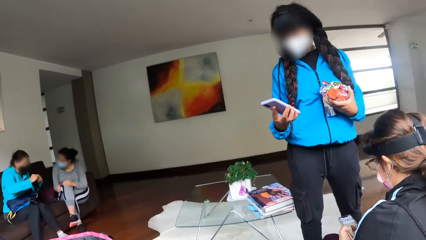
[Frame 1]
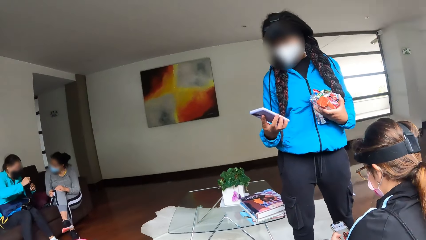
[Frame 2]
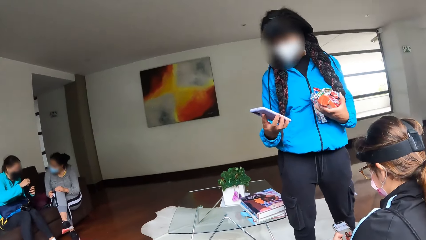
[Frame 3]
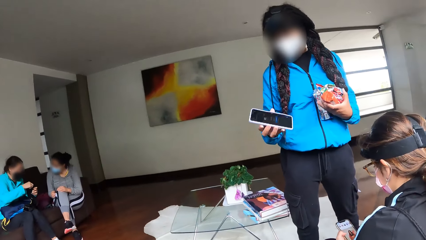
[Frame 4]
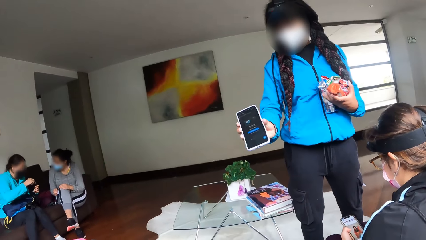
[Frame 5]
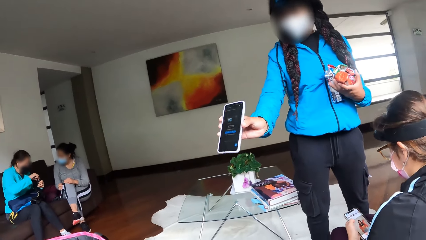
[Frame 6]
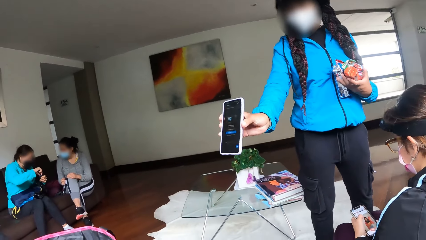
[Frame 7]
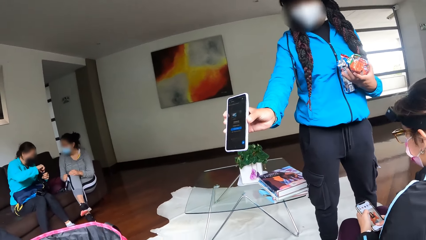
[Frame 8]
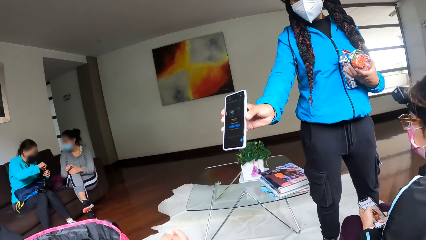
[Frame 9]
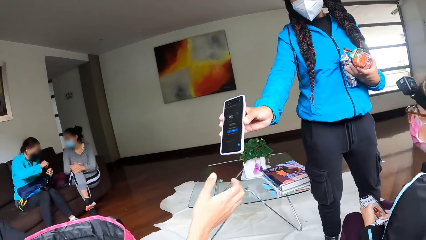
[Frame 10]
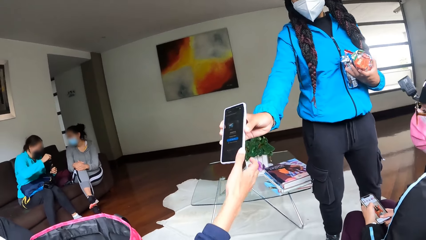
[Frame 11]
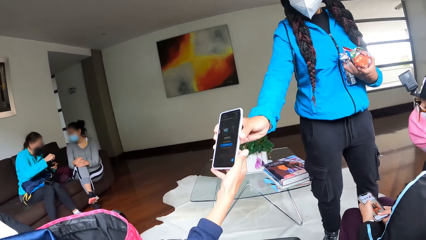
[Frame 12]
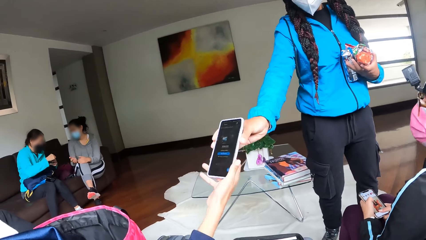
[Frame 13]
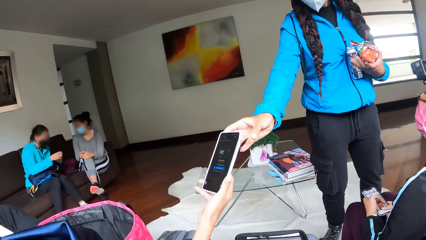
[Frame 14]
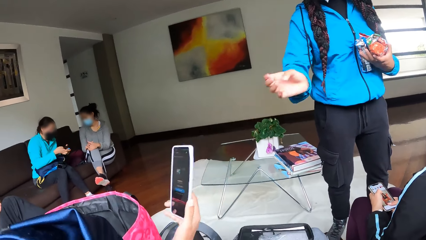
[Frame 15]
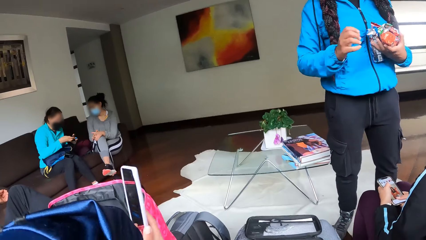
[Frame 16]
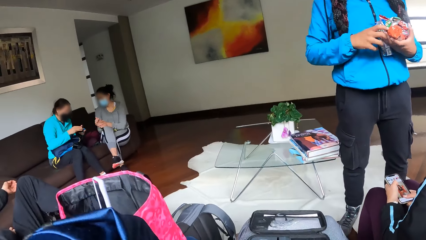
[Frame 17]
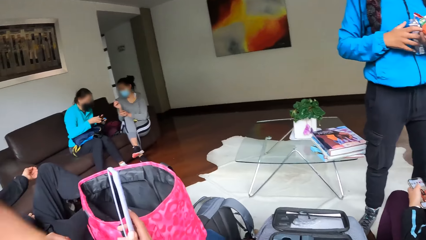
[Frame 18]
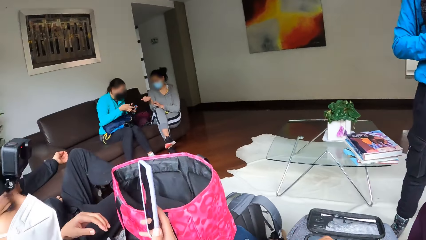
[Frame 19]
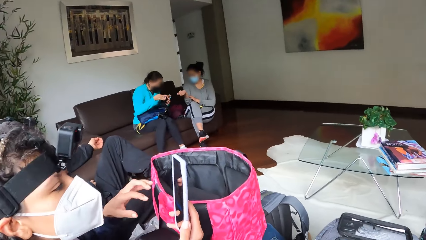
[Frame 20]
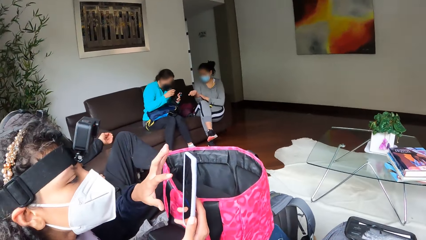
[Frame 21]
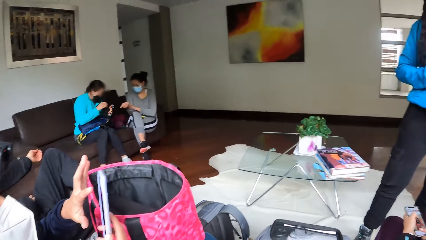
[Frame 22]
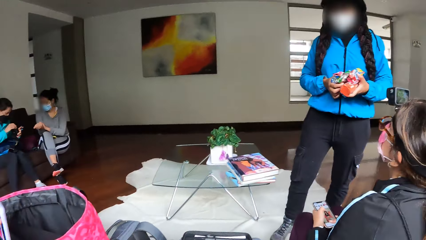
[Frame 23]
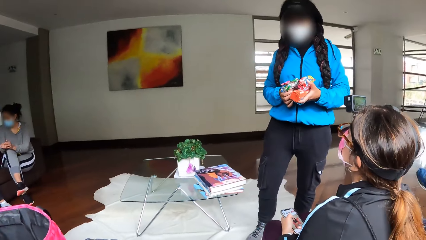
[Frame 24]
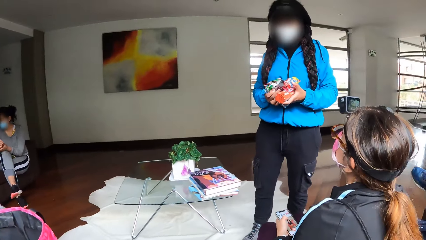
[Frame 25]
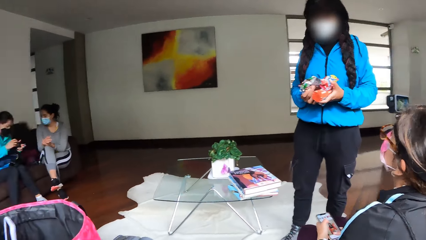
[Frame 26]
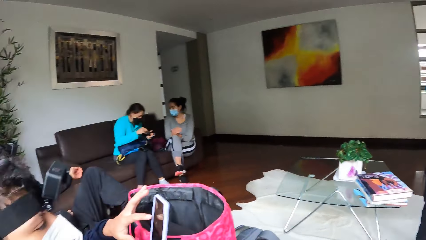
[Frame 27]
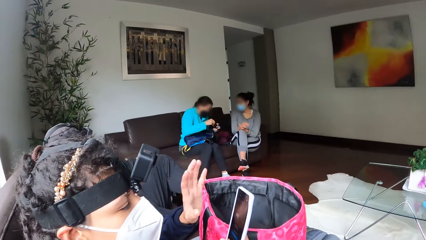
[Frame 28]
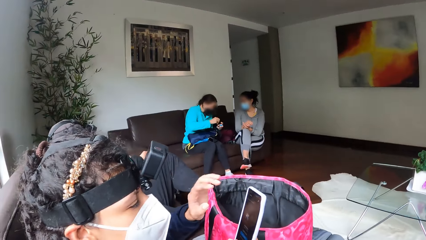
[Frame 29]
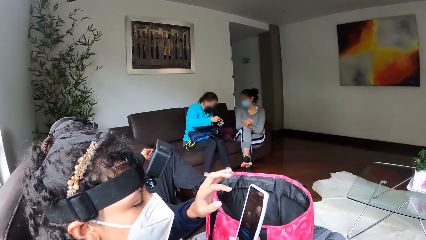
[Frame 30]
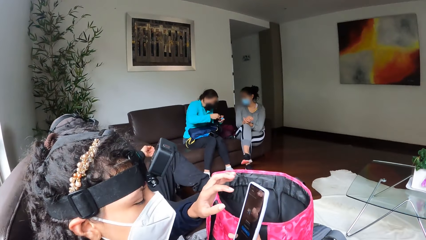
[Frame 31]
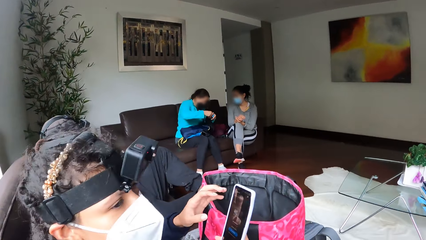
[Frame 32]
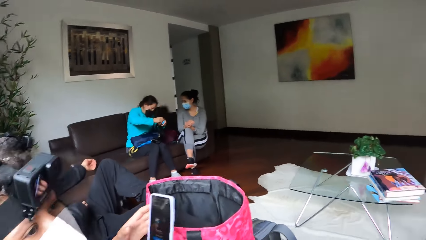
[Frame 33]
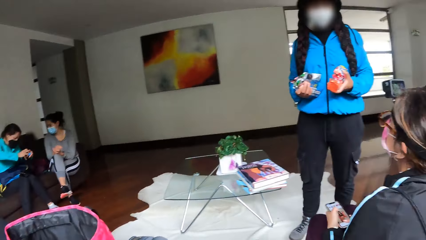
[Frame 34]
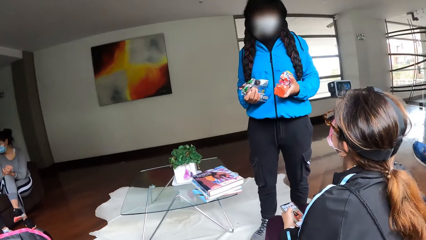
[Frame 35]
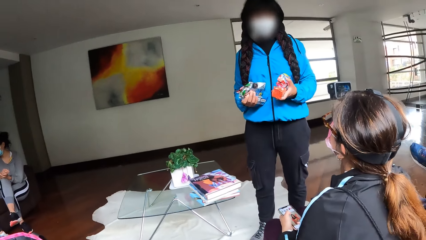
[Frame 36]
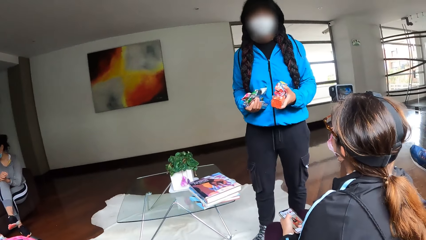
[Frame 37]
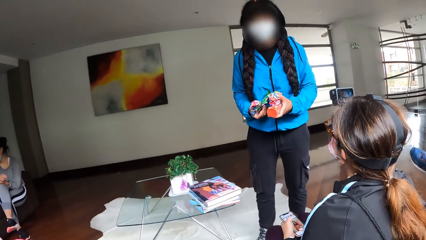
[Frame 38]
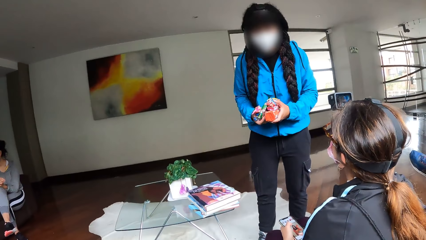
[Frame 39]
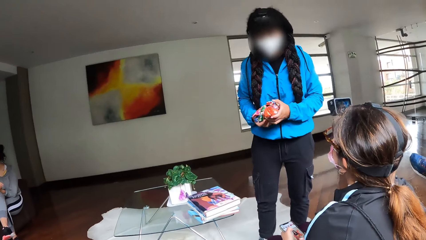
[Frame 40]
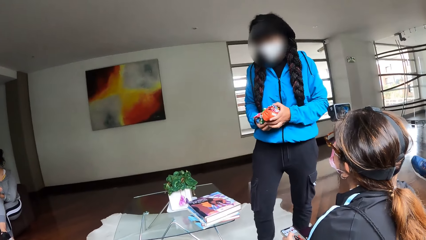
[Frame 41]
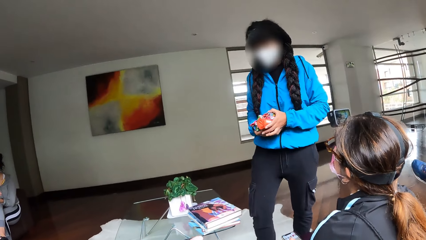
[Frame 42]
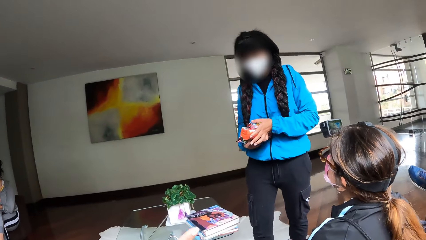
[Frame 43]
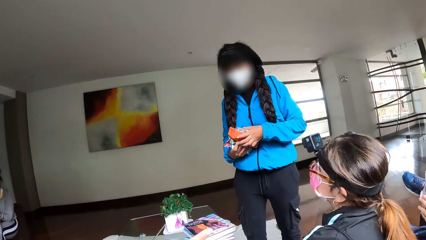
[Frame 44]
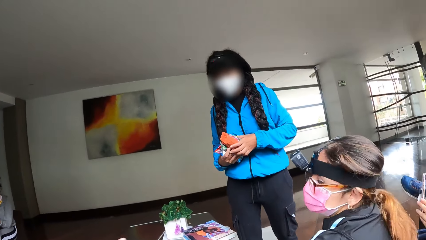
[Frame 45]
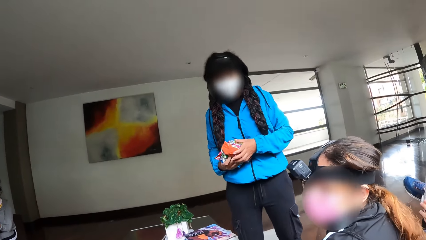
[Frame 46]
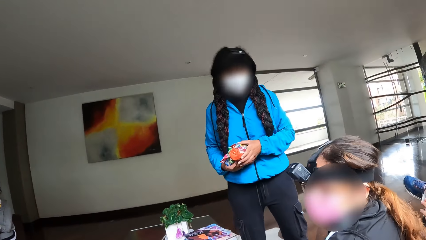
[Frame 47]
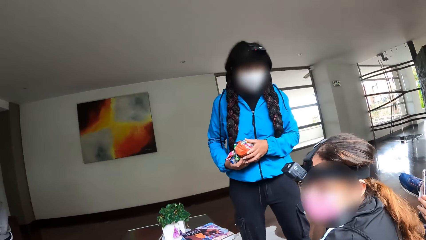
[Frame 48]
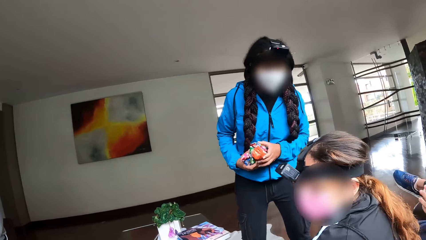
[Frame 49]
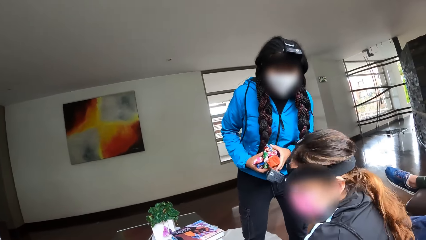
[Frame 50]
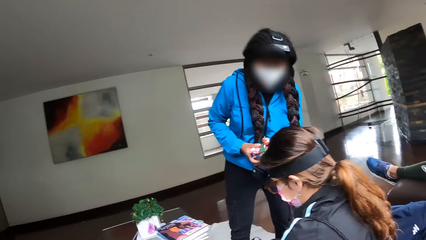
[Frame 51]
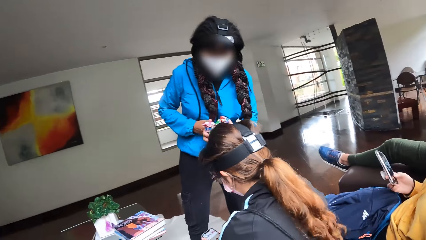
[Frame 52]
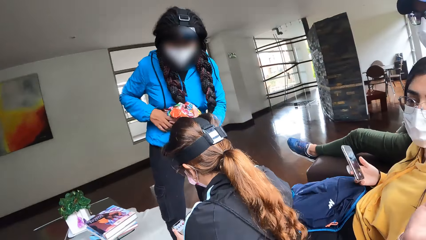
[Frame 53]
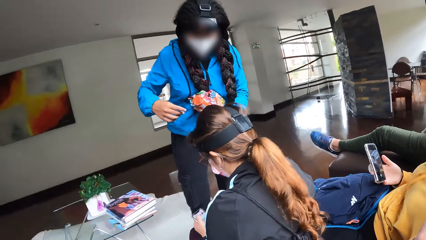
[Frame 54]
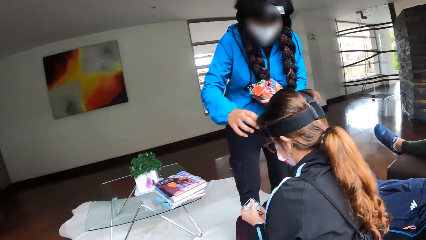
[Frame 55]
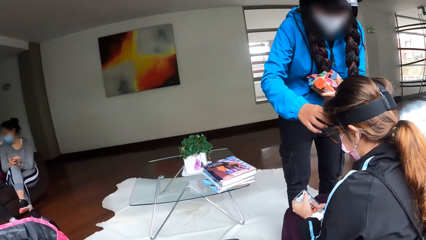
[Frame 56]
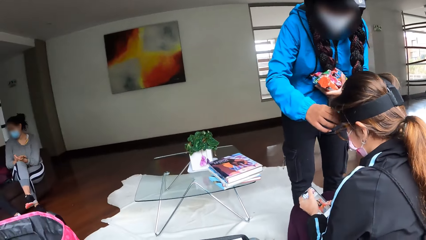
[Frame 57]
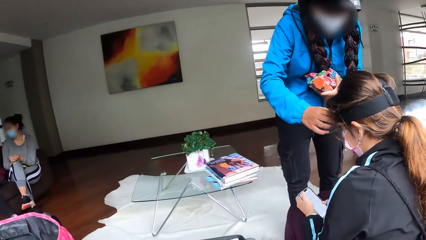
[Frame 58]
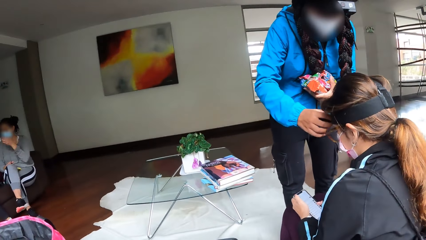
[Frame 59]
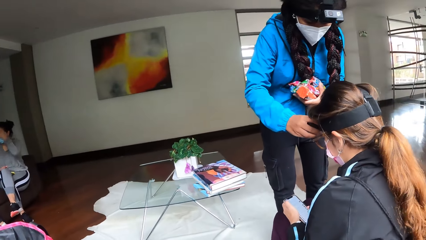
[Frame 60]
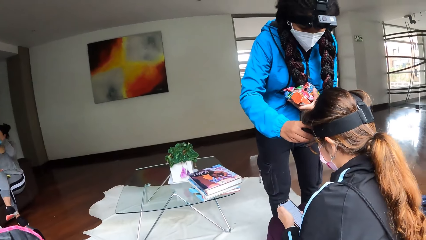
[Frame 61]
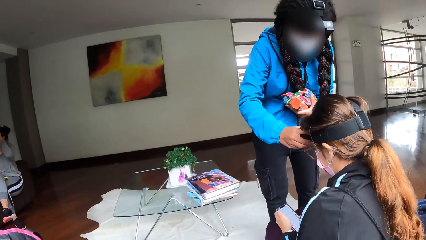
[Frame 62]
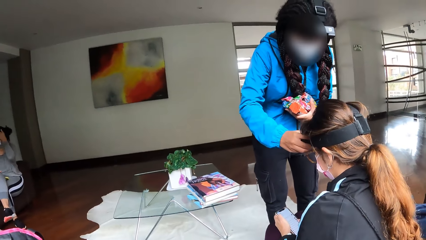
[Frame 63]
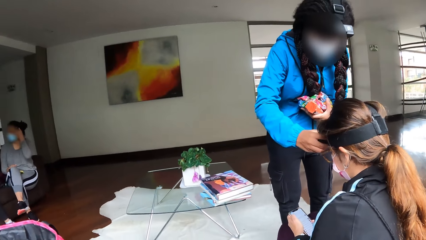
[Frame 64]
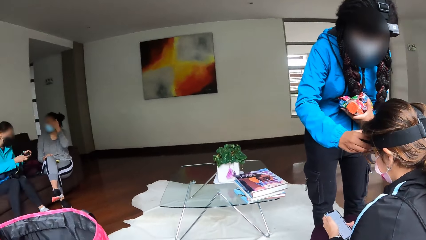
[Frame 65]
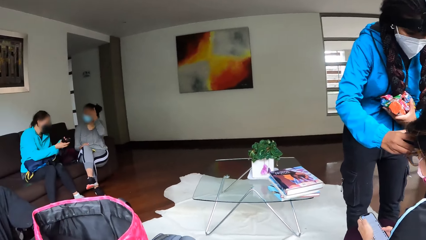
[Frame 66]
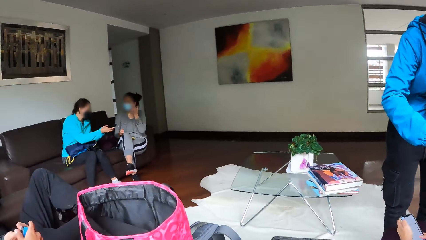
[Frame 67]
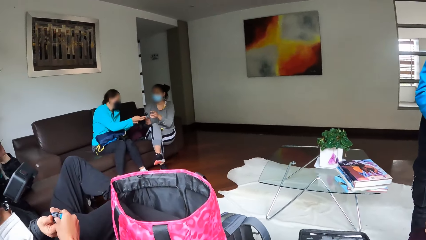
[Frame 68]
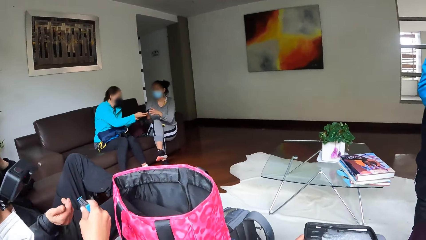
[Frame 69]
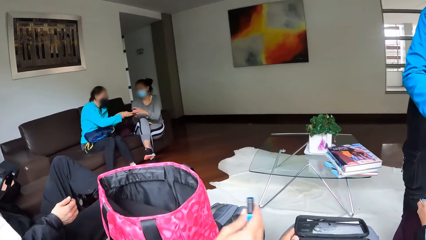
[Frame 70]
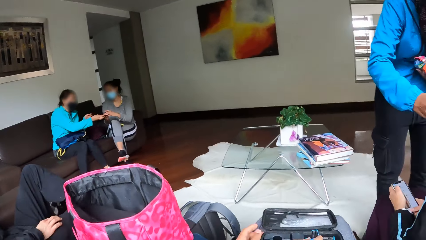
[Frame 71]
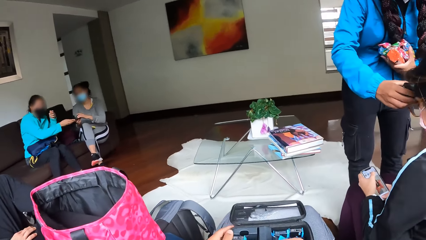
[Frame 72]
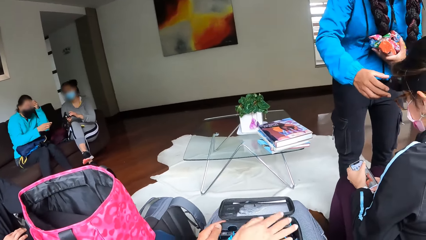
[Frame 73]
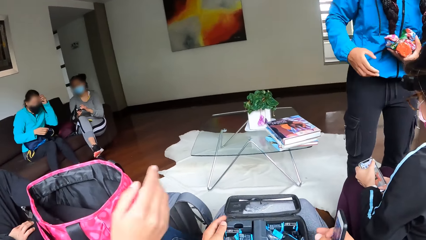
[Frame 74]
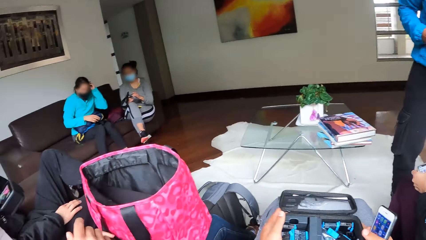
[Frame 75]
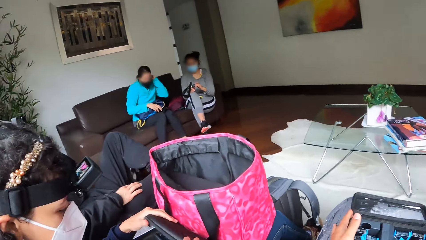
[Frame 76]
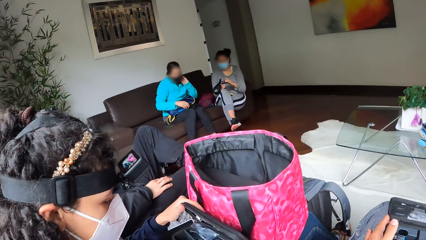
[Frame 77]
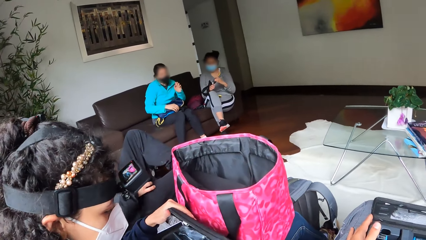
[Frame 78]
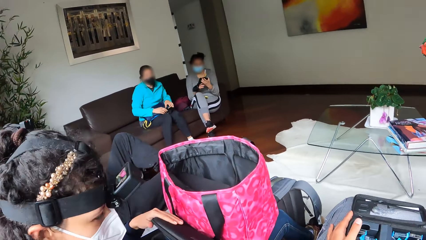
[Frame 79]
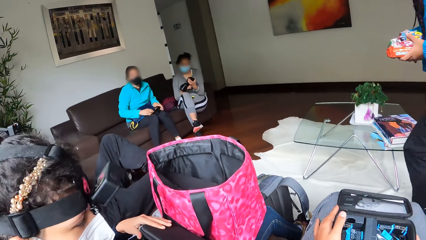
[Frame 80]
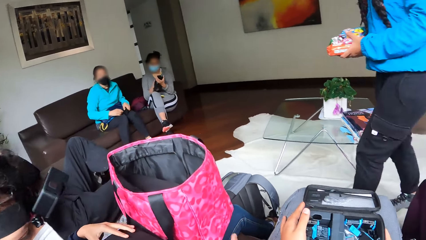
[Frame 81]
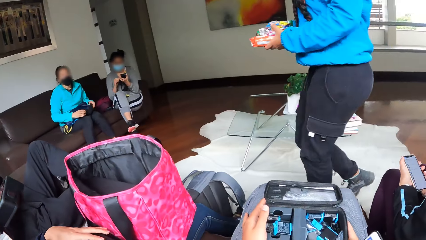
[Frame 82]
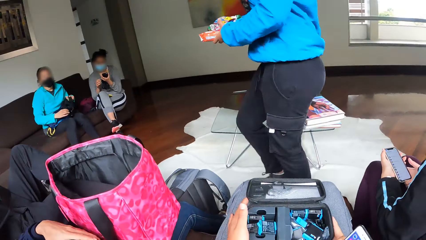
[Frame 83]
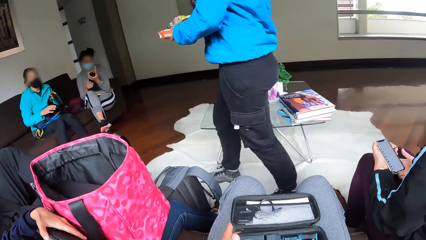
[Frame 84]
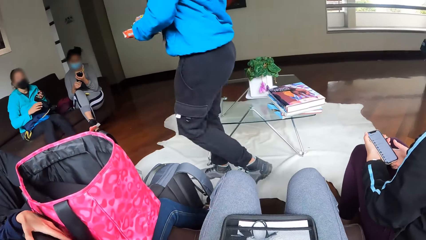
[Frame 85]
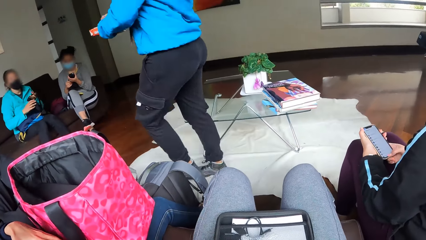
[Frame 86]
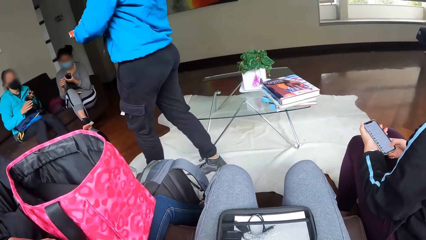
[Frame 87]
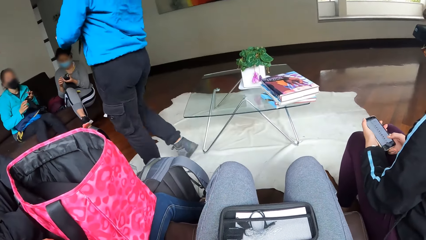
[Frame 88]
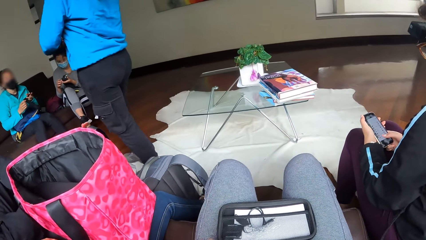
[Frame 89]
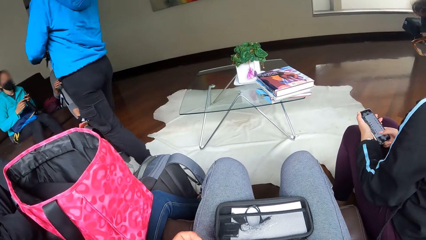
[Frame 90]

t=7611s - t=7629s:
A woman holds a mobile phone in her right hand with some pack in her right hand. The camera wearer looks around the house. The first woman passes the mobile phone to another woman with her right hand. The second woman collects the mobile phone from the first woman with her right hand. The second woman operates the mobile phone with both hands. The first woman holds the packs with both hands. A third woman holds a battery with both hands. The first woman holds the packs in both hands. The first woman holds the packs with both hands. The camera wearer does a hand movement. She converses with a female. A fourth woman holds a mobile phone with her right hand. Another female places something on the bag of the camera wearer. The second woman receives the battery from a man. The second woman closes the pack with her left hand. The second woman drops the battery into the pack on the lap of the camera wearer with her right hand. The camera wearer holds the pack on her lap with both hands. She moves the bag with her hands. The first woman walks to the chair.
